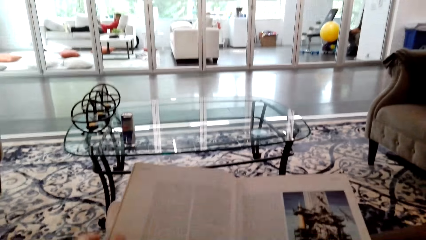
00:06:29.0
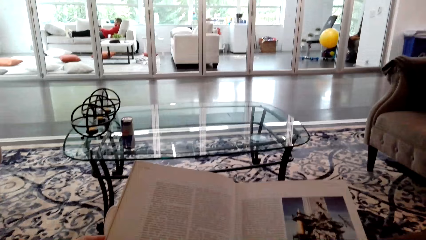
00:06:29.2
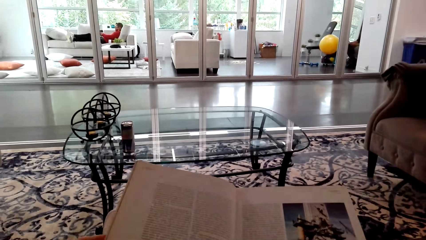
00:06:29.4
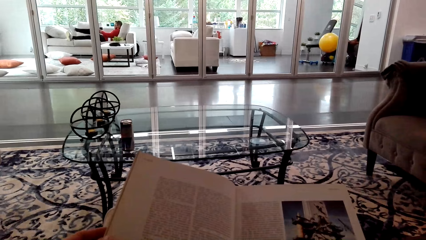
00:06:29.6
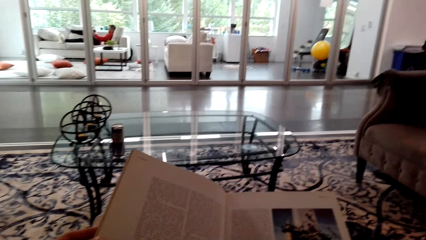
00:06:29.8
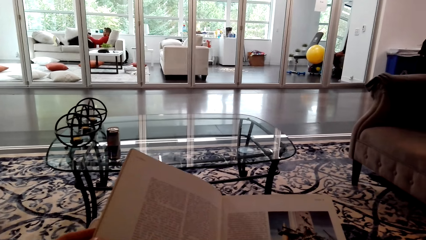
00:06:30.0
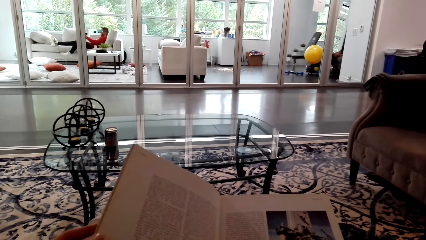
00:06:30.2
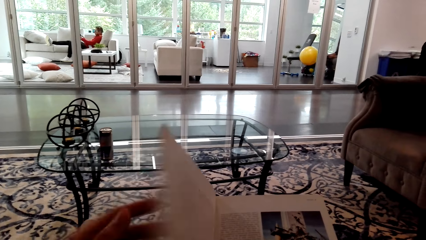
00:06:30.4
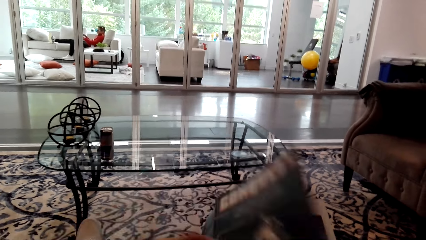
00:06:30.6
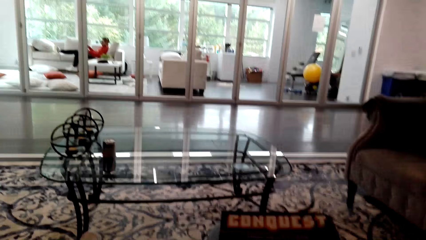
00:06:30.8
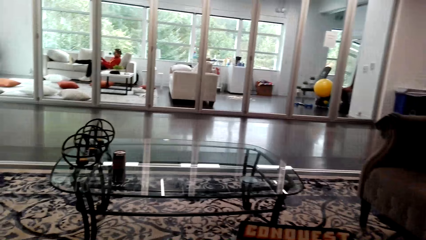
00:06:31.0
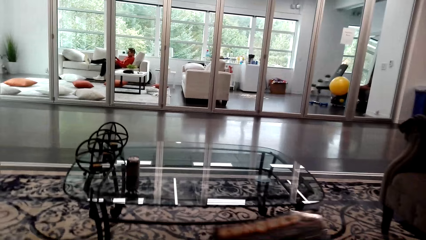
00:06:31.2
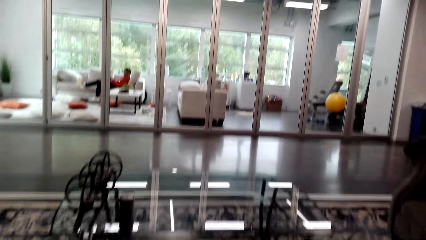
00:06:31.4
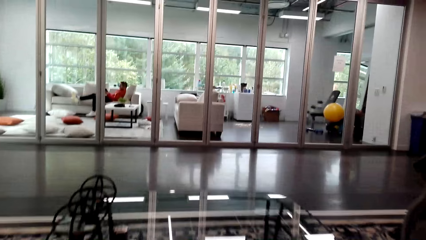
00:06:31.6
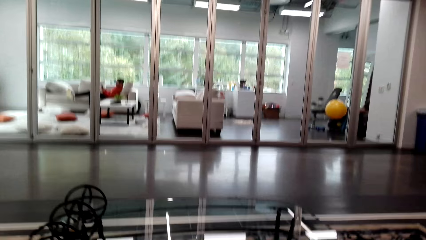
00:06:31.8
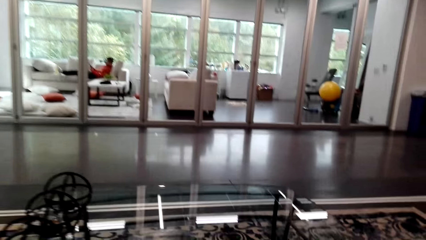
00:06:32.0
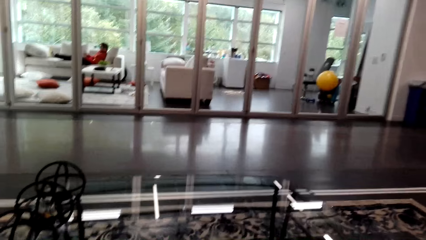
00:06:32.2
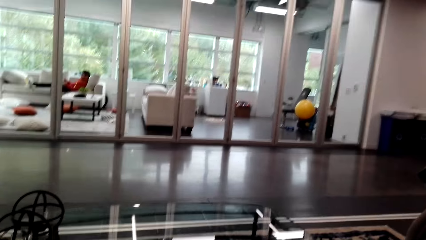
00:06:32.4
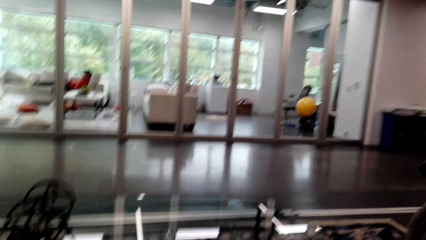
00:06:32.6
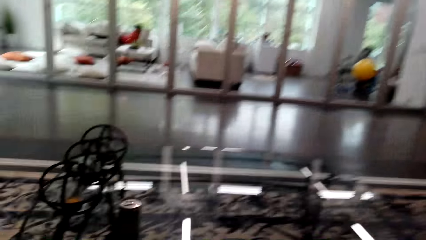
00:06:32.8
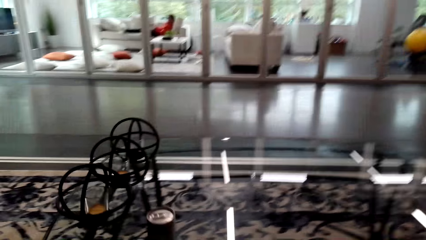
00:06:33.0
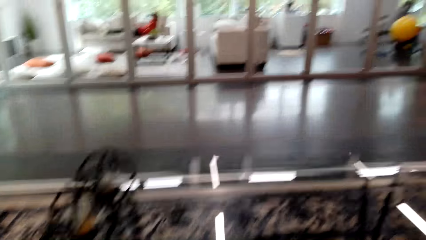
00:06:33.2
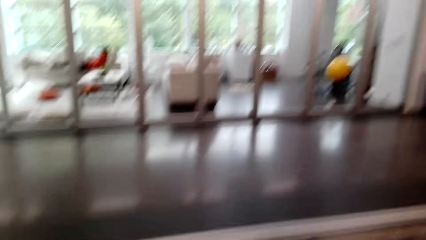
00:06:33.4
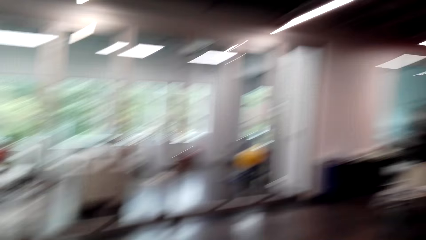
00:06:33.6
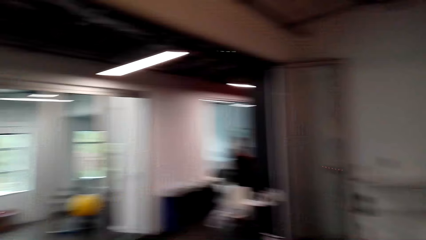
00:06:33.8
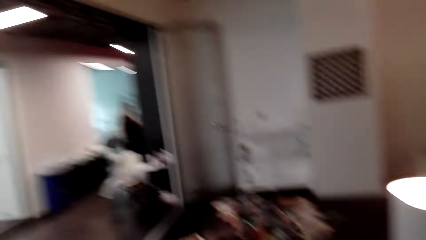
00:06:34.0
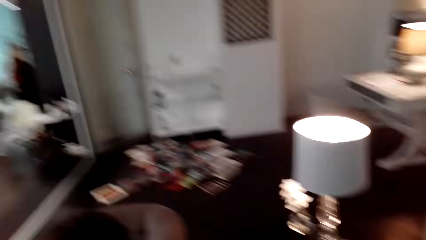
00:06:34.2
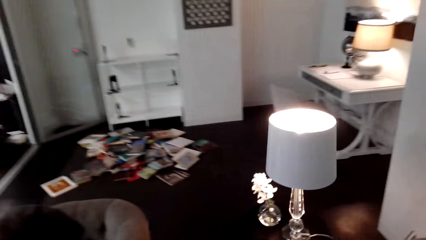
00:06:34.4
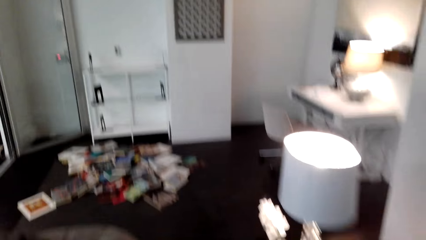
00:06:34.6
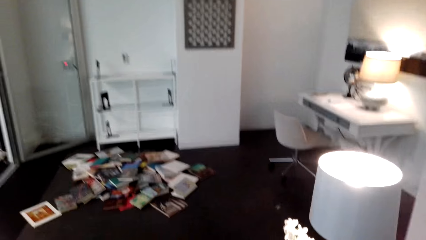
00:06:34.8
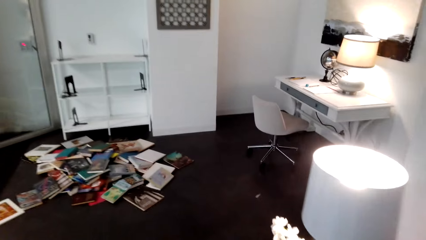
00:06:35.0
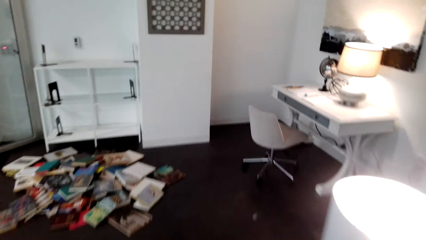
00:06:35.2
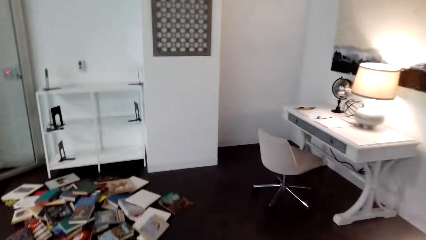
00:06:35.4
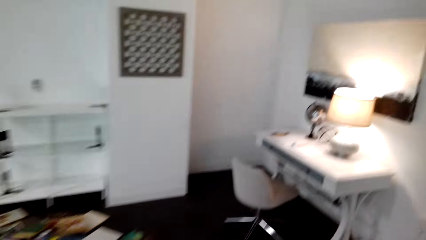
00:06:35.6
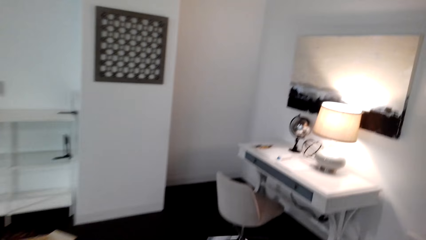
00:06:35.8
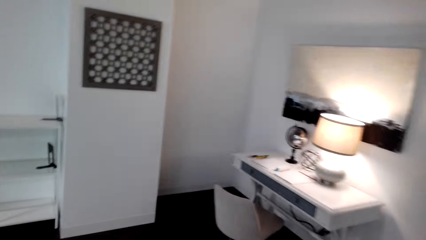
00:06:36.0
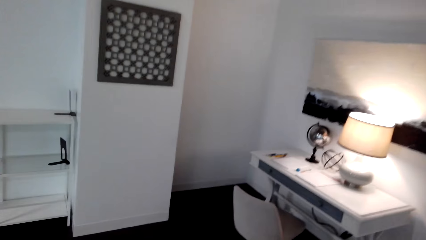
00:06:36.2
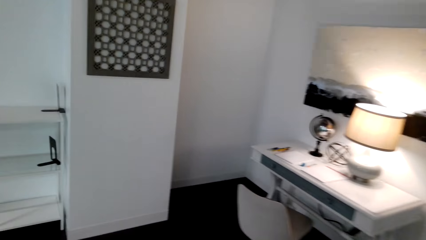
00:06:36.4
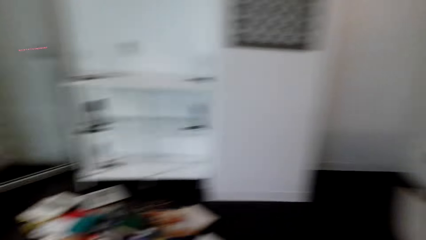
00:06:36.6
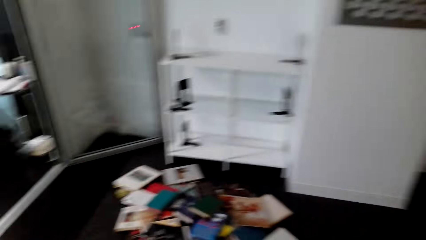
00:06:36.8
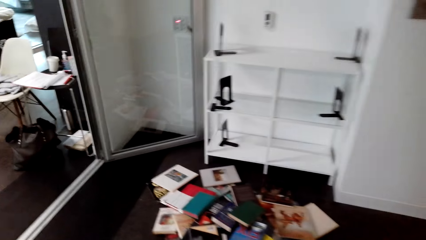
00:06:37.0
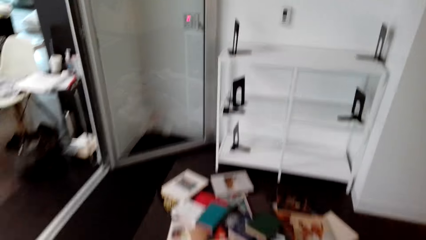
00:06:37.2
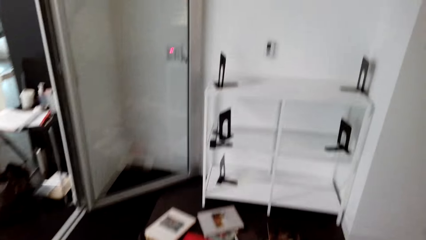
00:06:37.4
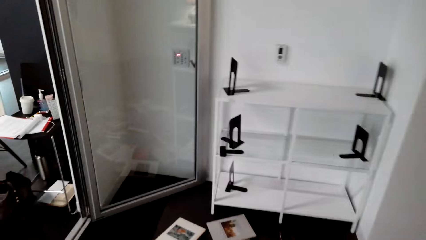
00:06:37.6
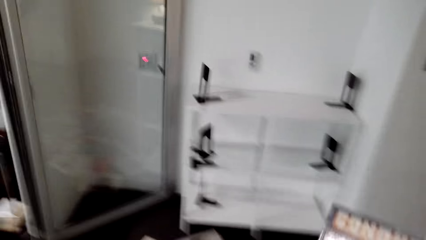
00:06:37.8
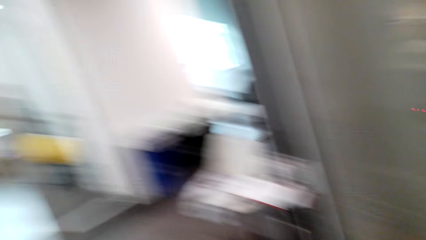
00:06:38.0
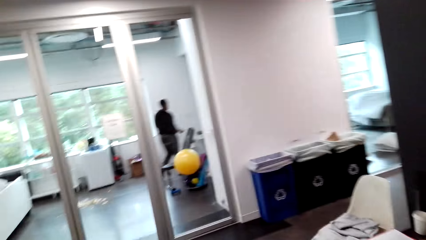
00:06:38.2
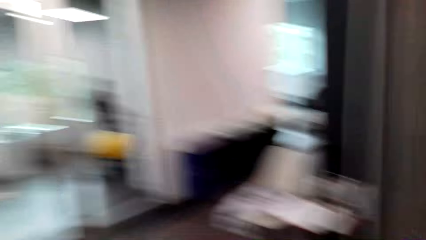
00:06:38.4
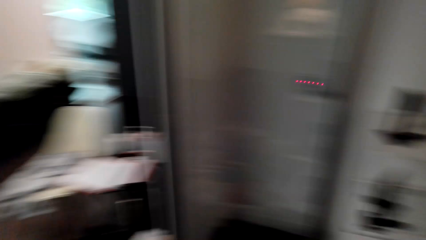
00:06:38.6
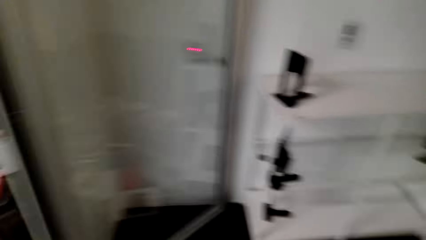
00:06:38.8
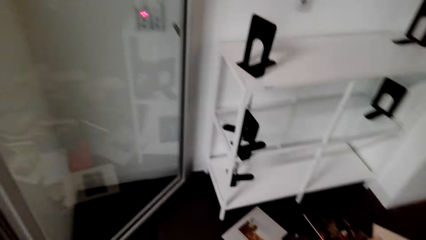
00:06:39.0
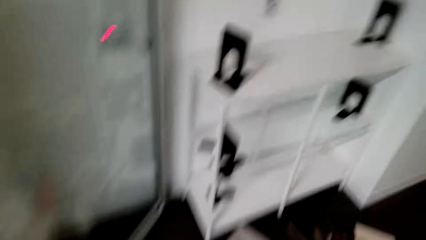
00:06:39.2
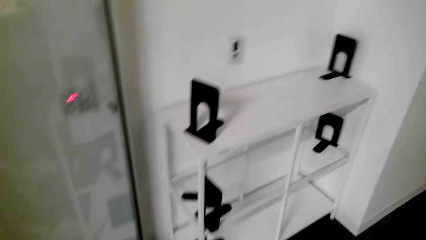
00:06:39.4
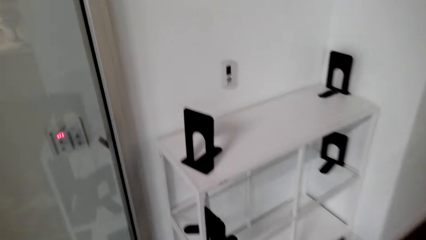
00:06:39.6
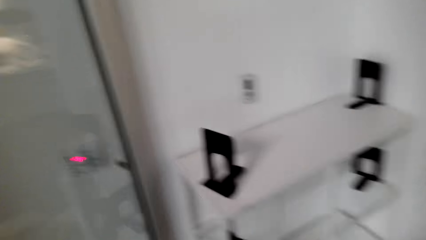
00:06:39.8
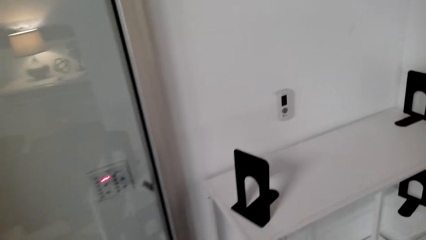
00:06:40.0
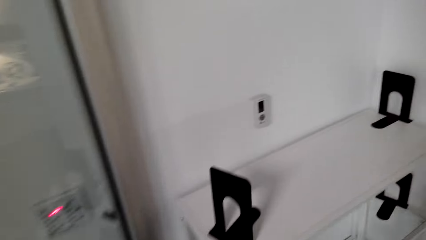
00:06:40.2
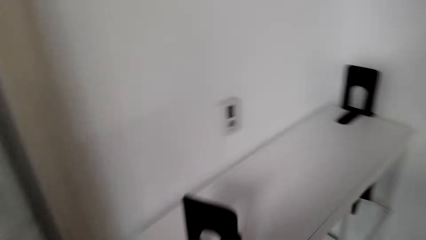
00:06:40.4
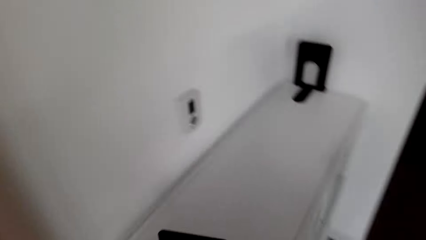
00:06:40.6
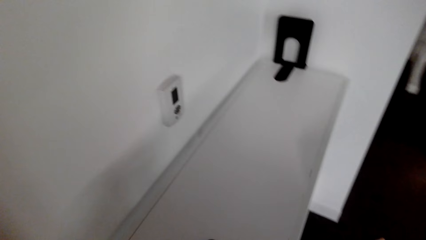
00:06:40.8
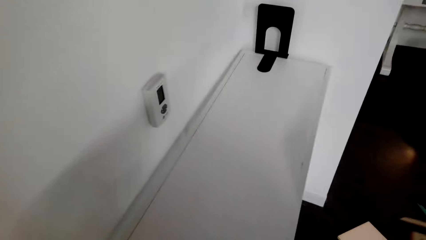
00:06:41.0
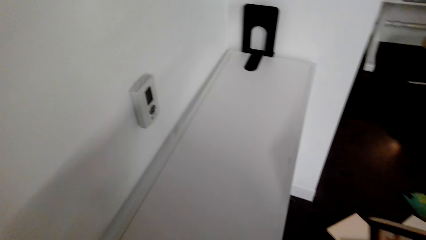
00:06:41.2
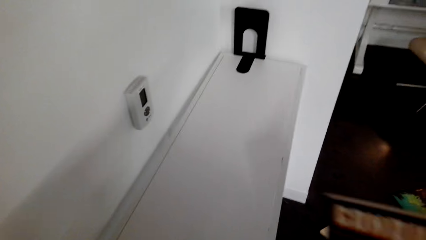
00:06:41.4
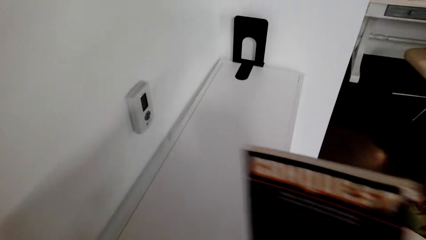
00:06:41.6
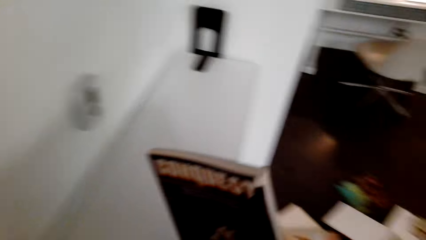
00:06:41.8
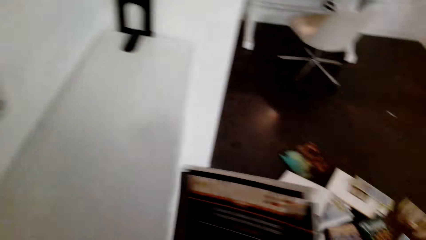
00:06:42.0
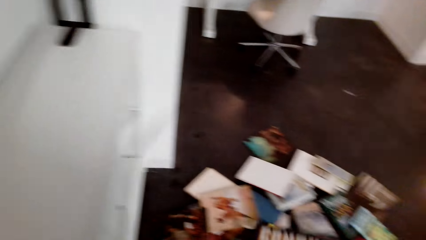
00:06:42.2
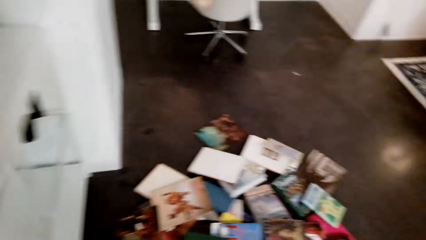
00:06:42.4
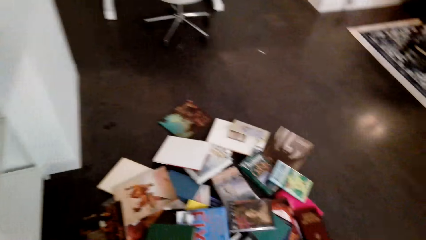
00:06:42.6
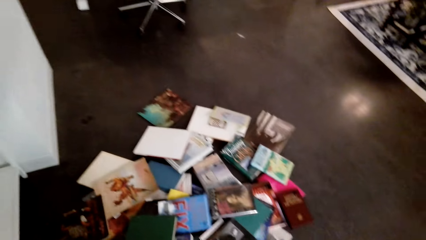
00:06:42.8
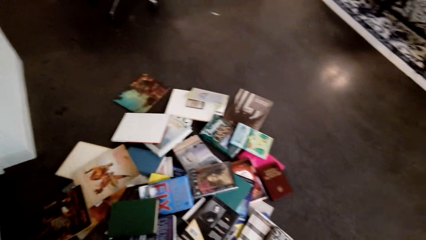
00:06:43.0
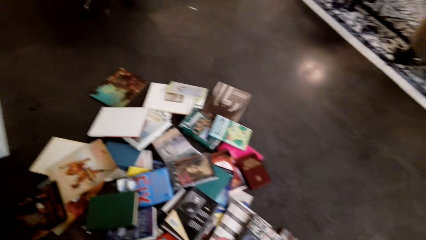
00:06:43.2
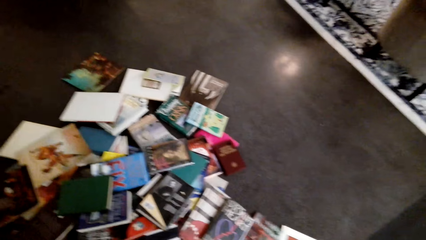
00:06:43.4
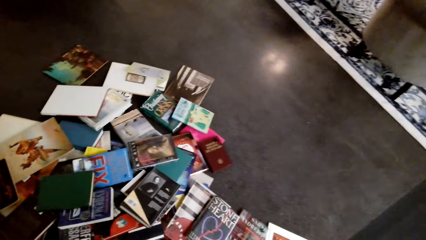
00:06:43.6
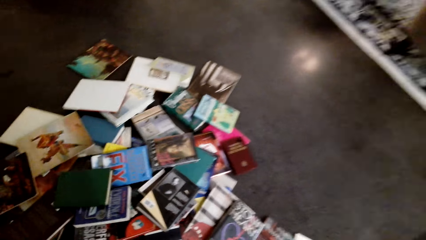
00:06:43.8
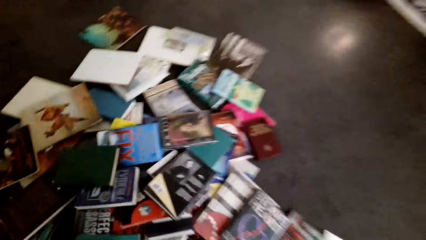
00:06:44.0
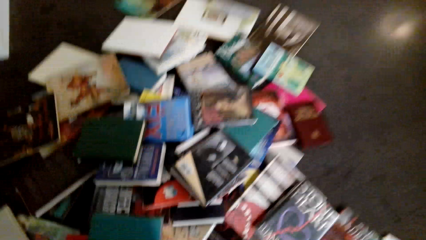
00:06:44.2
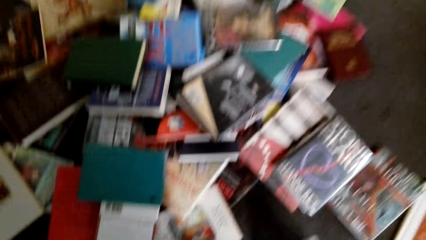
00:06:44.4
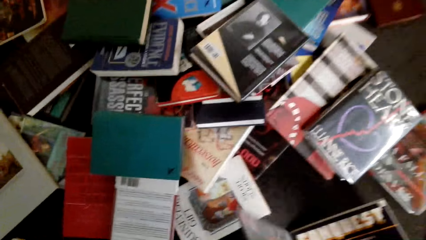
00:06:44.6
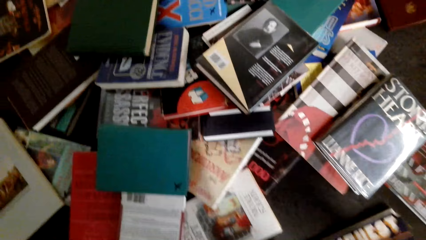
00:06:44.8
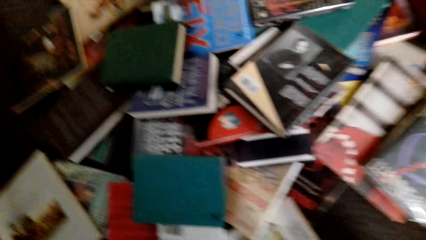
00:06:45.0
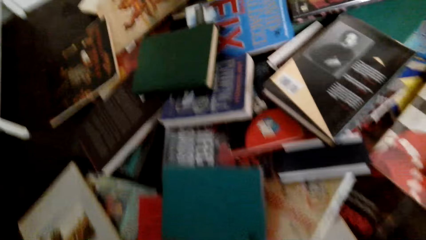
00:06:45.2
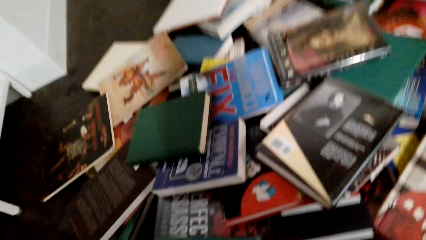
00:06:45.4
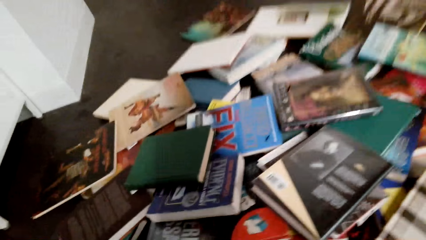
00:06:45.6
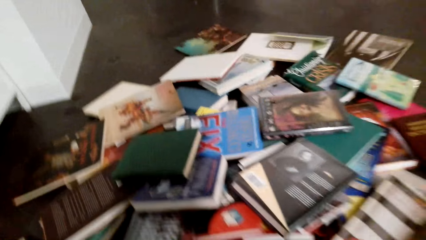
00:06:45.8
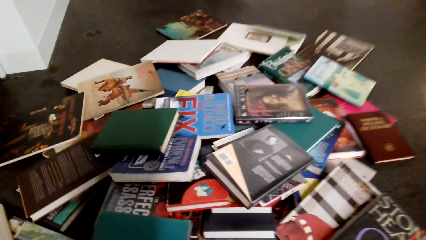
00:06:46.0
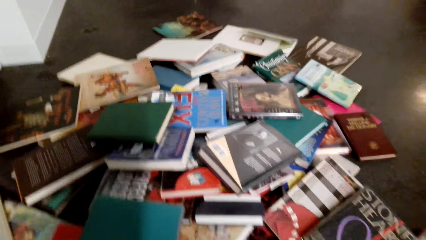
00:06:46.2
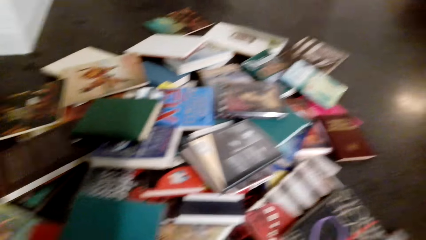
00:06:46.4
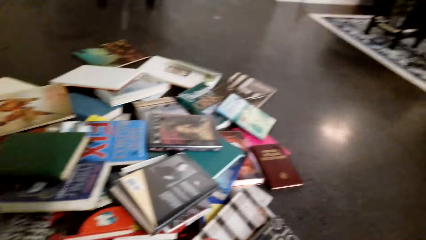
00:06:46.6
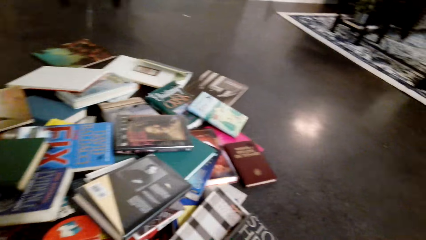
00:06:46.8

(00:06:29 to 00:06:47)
The camera wearer talks. They close the book. They look around. They walk in the house. They lift the book and drop the book.
